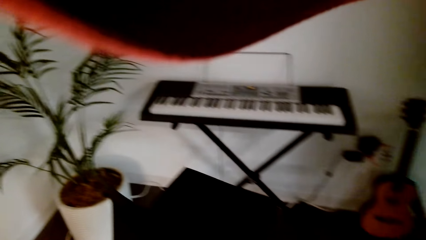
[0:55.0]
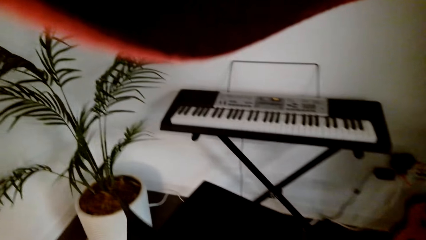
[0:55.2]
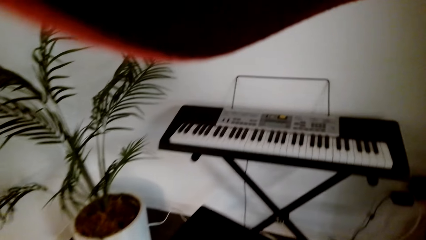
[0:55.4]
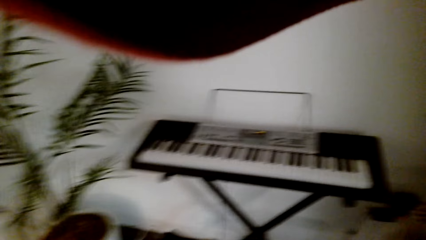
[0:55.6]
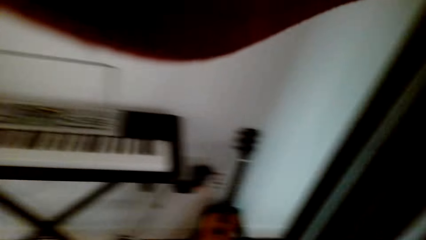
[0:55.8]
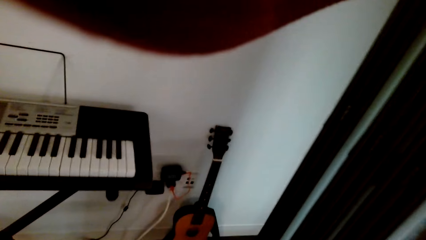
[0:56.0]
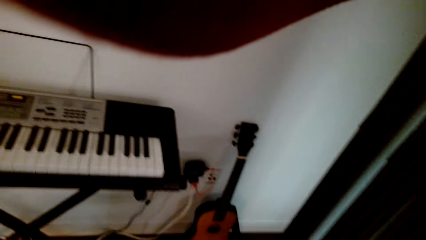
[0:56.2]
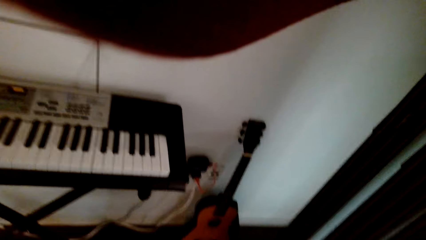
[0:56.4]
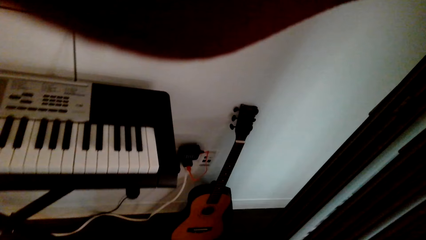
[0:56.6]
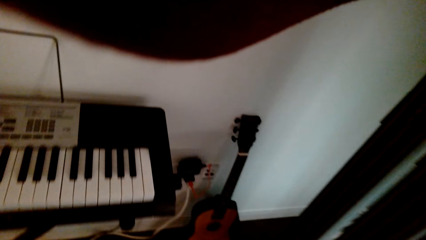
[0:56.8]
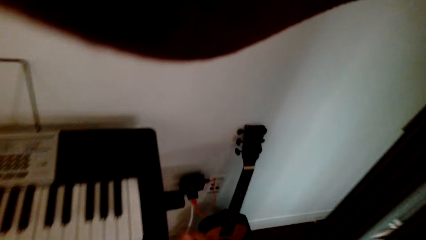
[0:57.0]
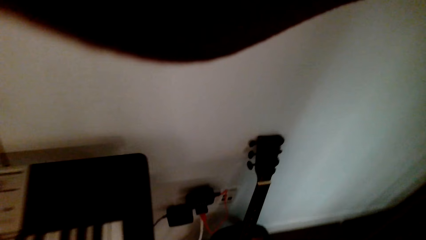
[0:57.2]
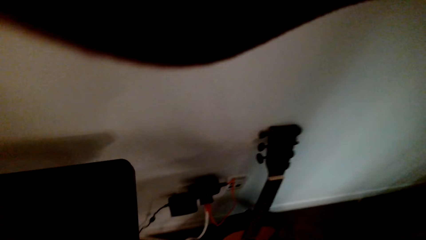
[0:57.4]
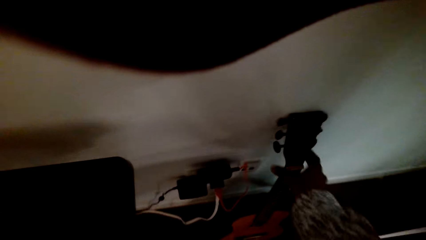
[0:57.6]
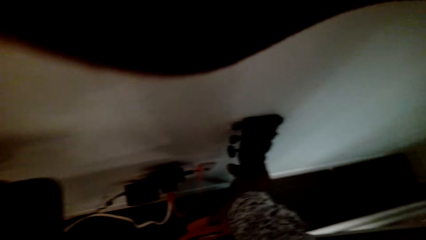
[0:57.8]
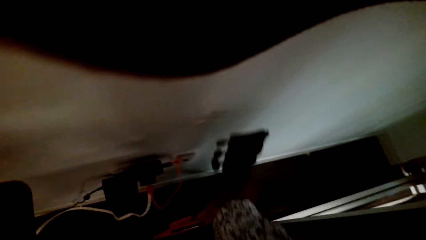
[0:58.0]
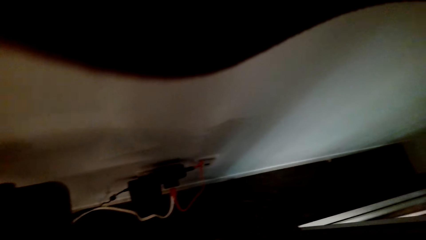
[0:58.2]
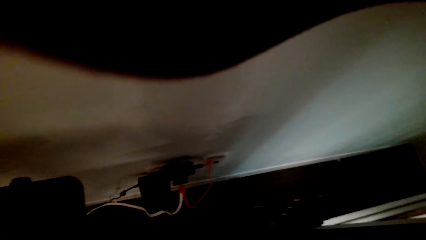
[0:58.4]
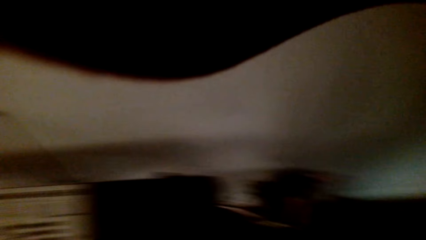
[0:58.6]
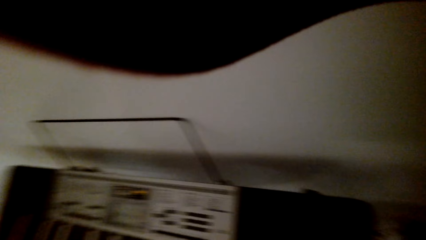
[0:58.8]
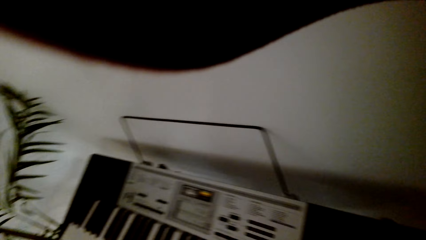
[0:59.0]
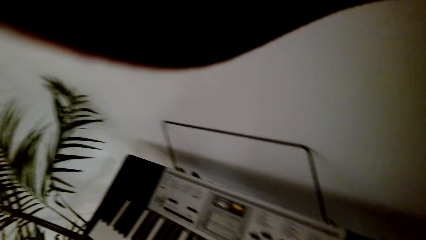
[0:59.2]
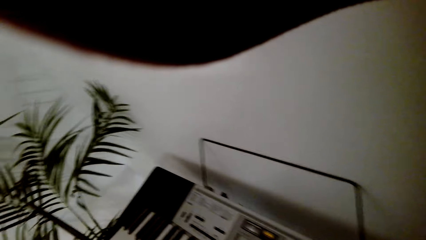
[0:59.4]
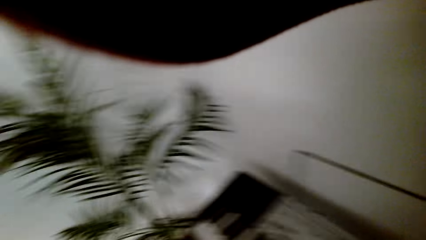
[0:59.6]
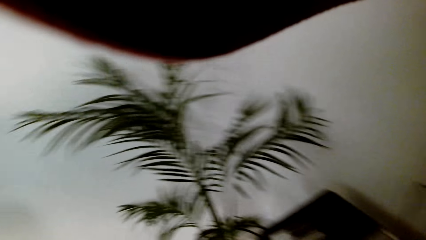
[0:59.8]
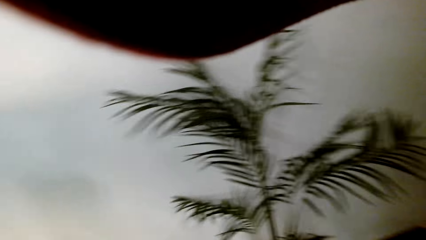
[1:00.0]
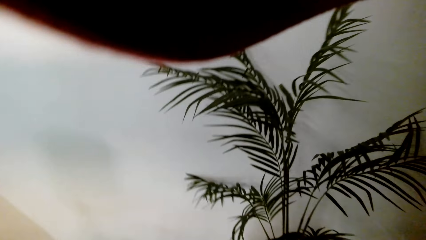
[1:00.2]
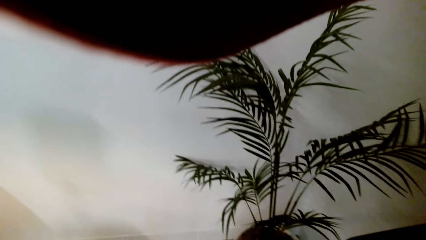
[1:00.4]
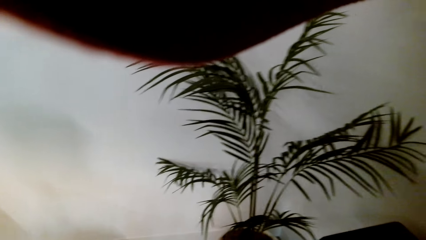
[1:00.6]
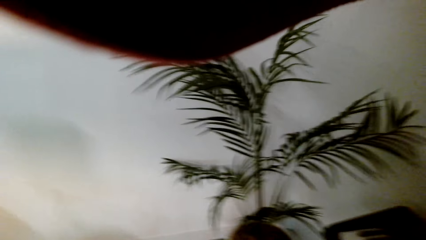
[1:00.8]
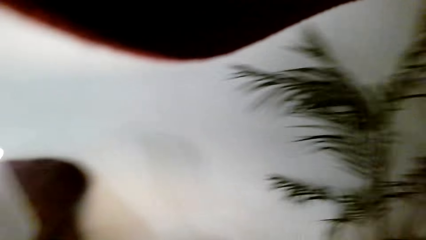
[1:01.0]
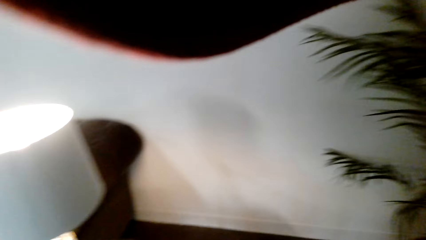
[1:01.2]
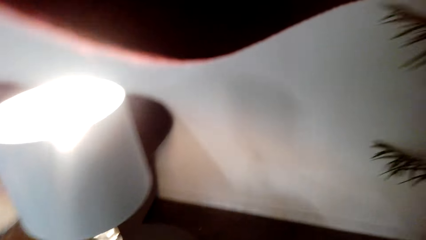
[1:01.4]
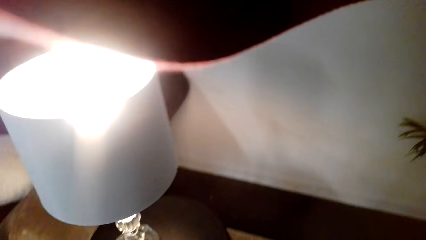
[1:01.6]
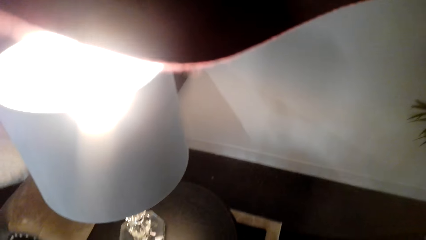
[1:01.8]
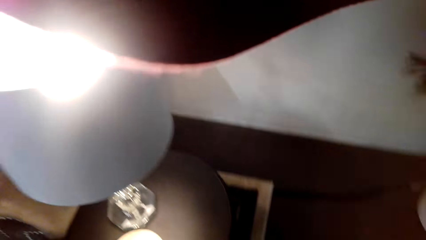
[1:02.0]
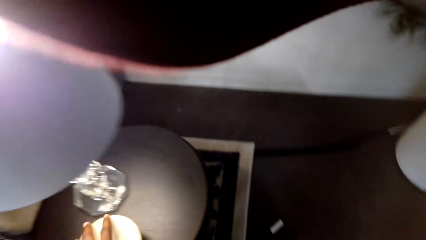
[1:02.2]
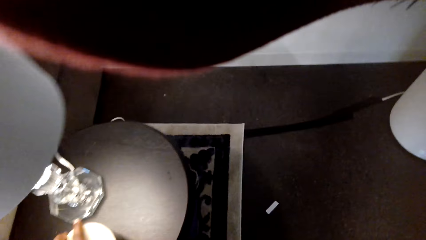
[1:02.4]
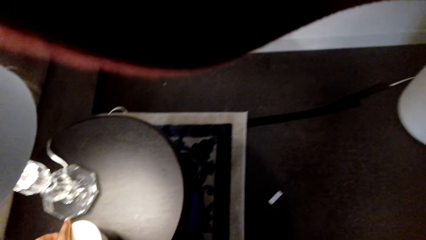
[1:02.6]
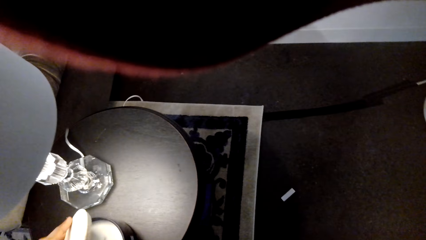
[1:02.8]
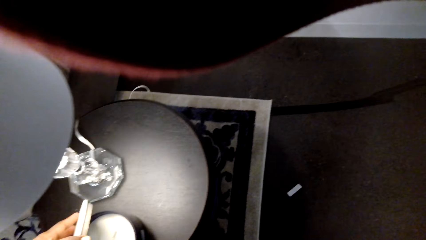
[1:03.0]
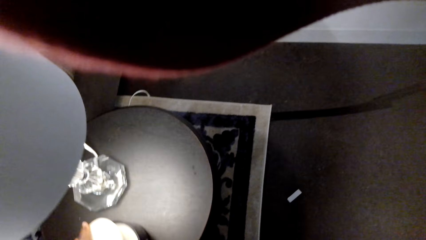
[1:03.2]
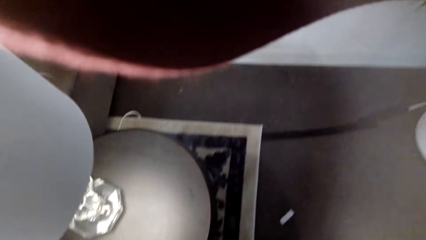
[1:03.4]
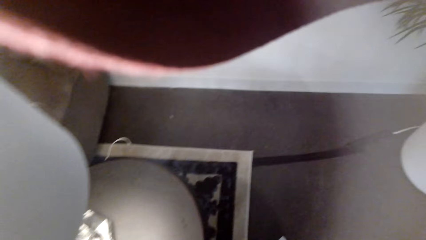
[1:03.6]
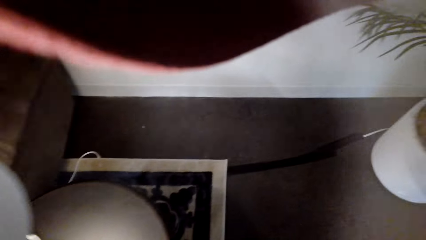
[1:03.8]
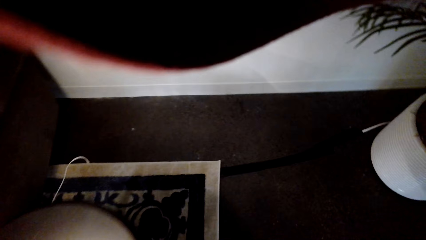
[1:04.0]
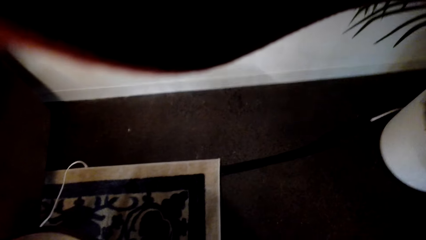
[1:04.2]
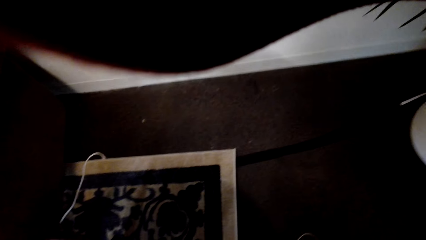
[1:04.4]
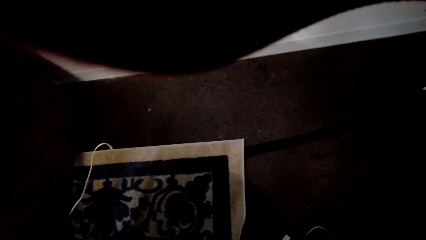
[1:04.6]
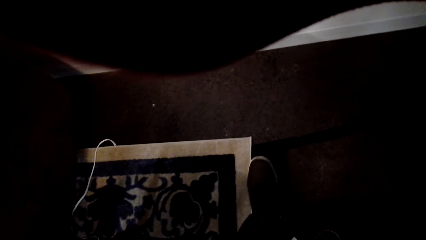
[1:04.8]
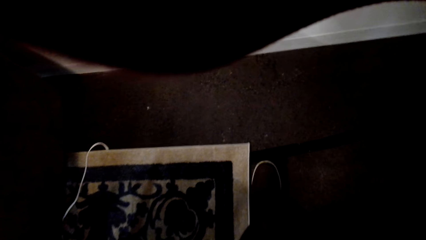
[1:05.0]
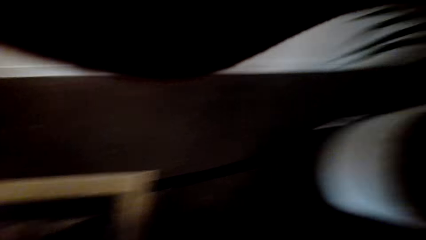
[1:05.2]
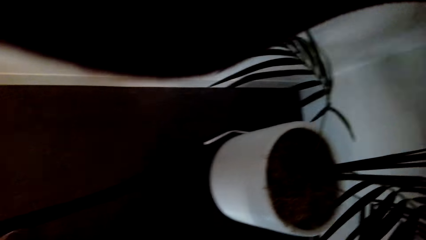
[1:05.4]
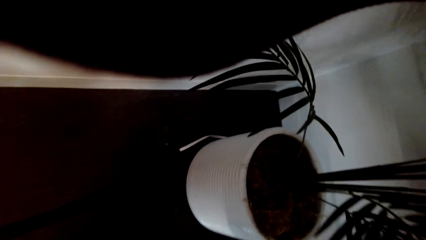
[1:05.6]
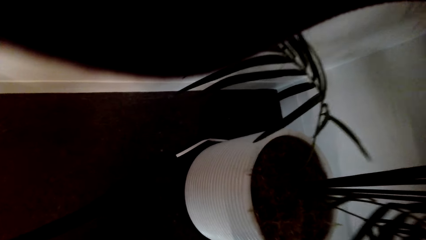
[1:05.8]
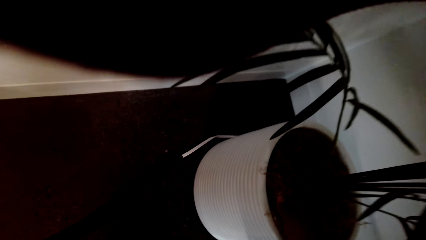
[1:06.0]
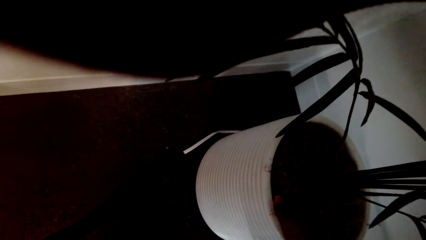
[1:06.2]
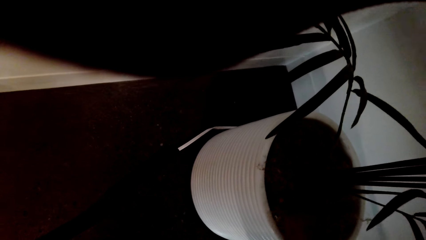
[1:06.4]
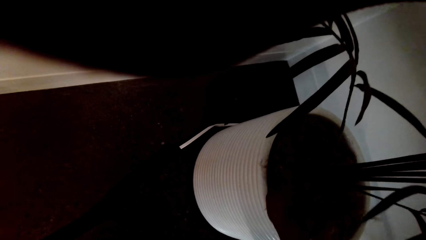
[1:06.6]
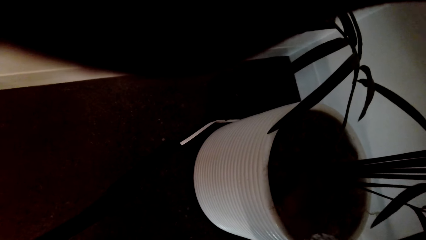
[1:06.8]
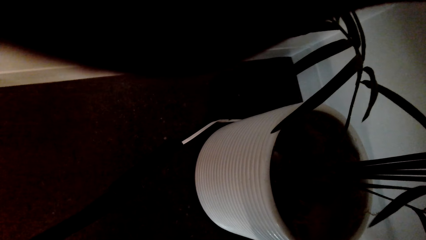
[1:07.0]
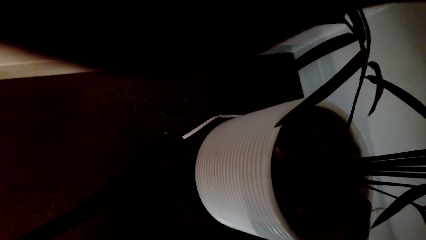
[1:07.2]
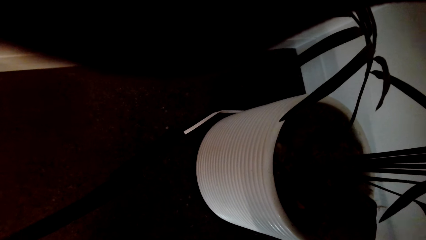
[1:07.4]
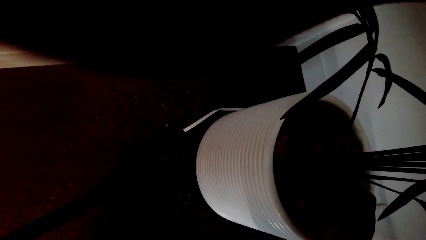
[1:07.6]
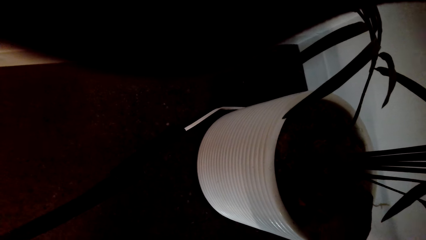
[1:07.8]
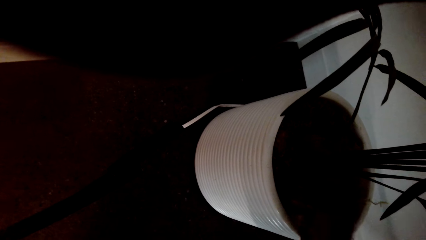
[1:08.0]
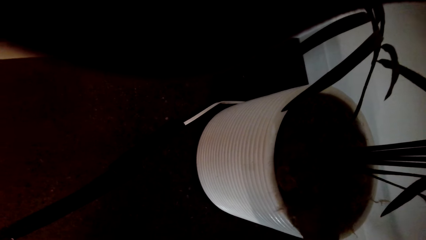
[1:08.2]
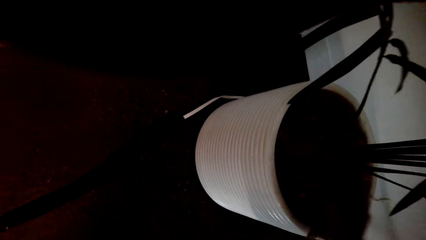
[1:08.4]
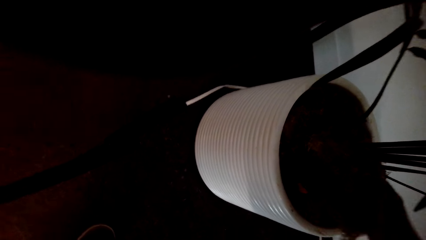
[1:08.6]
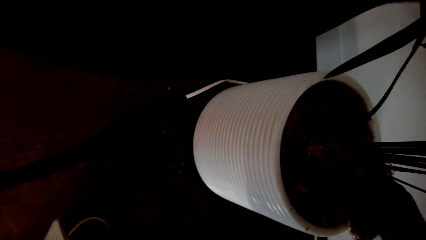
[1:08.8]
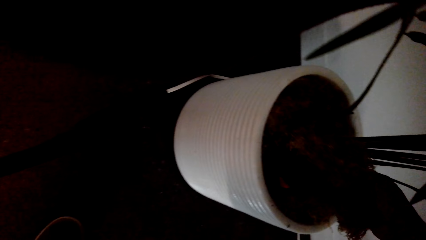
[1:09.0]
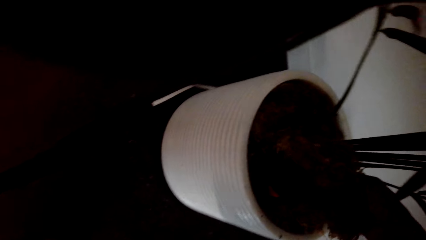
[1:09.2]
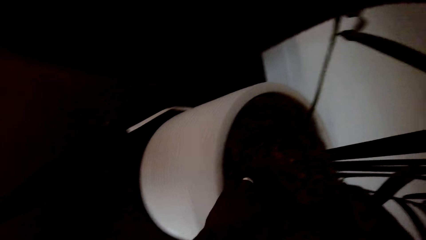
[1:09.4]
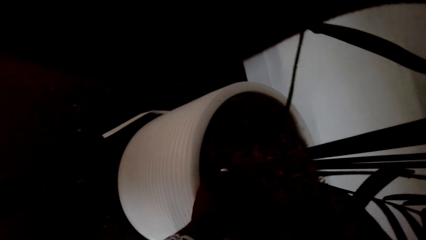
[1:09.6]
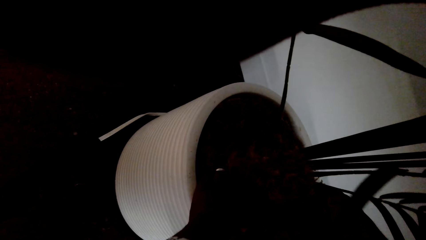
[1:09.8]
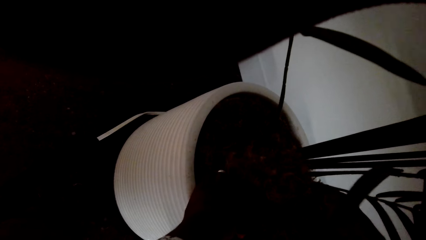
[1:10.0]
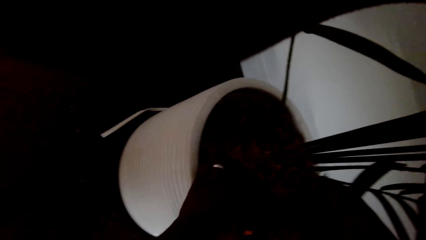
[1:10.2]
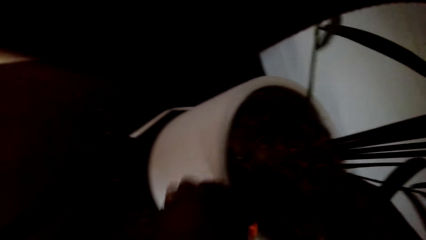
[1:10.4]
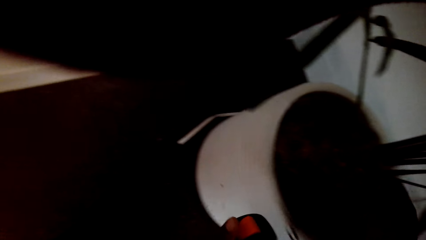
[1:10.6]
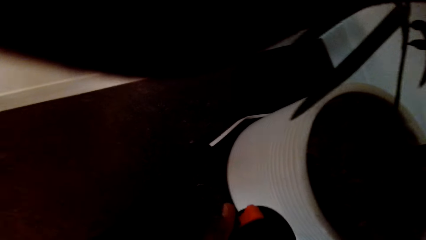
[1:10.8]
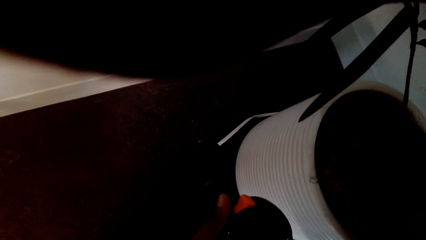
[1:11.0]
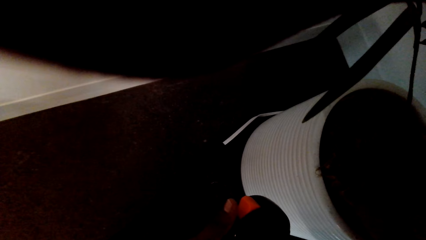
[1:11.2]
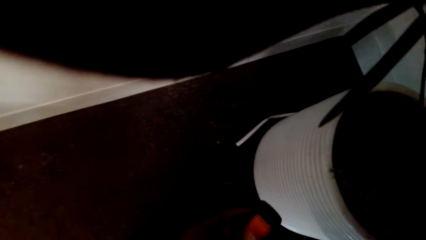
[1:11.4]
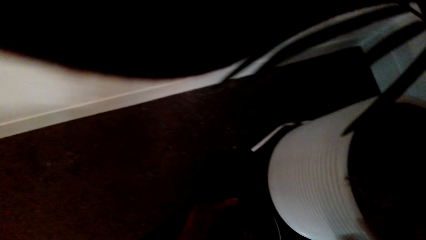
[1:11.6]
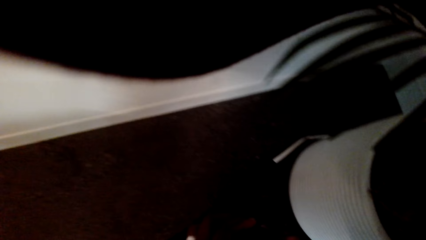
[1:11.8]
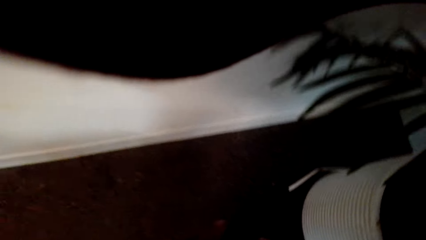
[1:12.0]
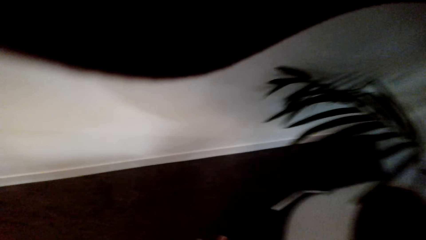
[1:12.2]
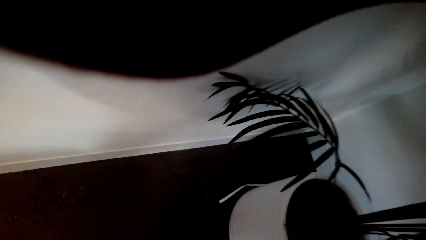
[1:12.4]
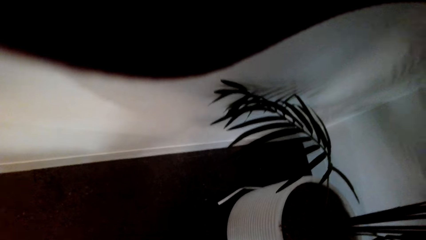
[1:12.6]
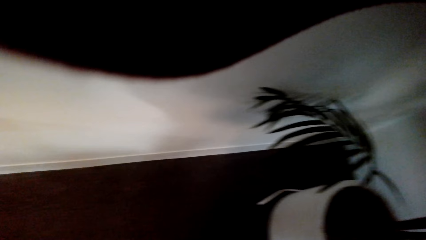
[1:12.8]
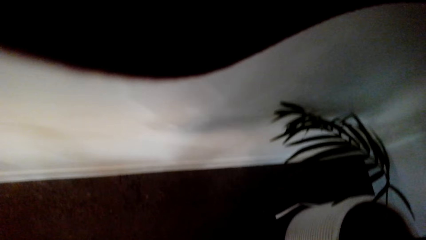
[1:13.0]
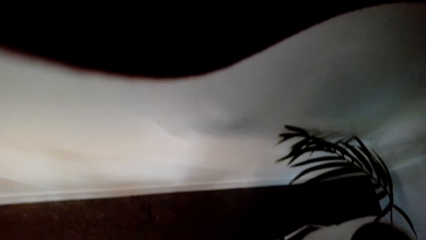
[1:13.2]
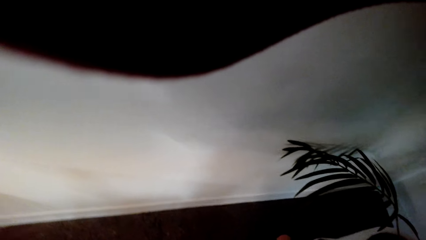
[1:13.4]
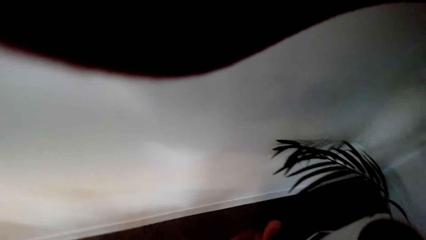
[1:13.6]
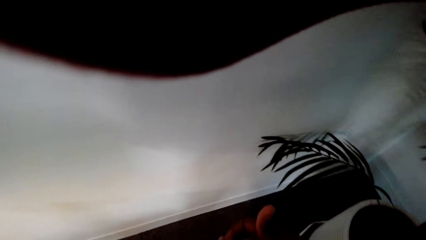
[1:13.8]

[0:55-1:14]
The camera wearer picks up a guitar from the wall. They open a can. They pick up something from a vase. They touch the floor vase. They pick up something from the flower vase.
